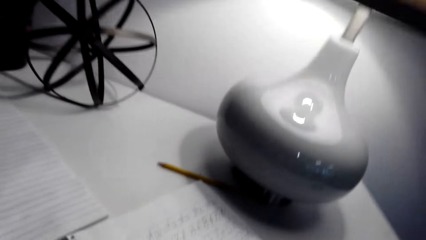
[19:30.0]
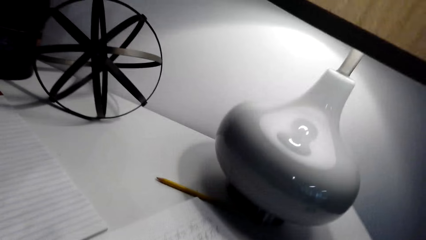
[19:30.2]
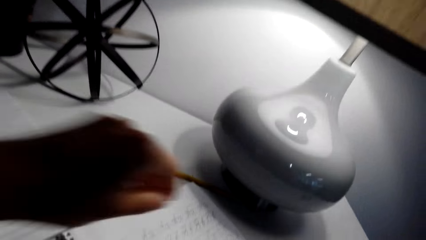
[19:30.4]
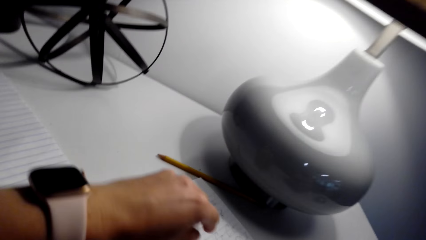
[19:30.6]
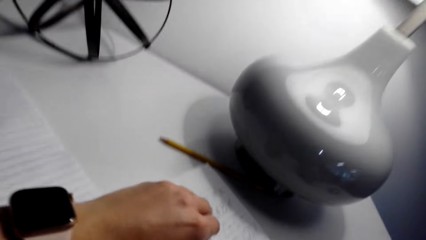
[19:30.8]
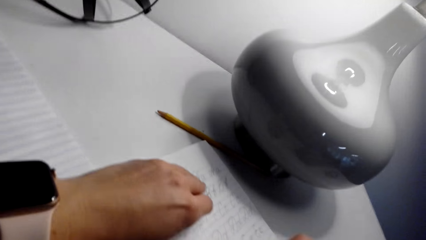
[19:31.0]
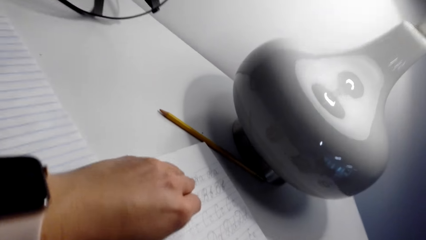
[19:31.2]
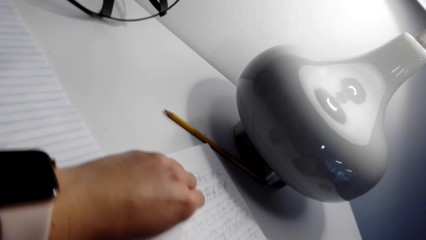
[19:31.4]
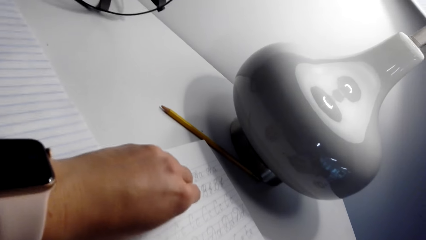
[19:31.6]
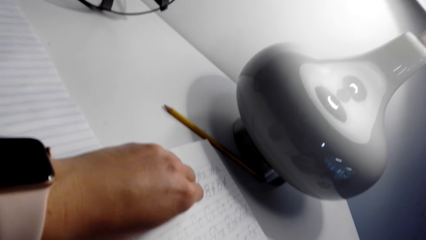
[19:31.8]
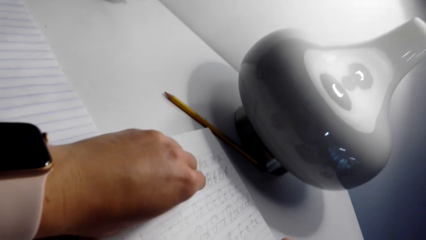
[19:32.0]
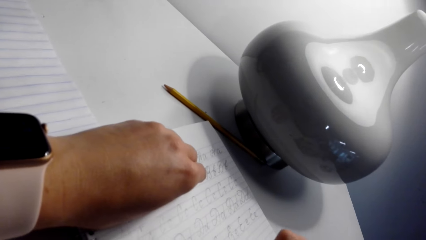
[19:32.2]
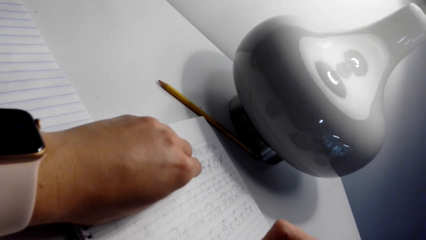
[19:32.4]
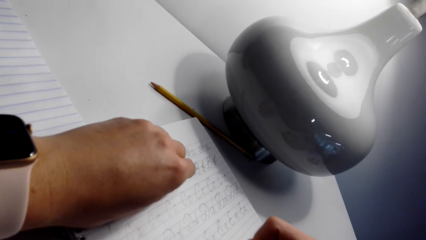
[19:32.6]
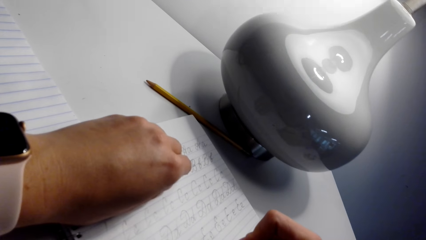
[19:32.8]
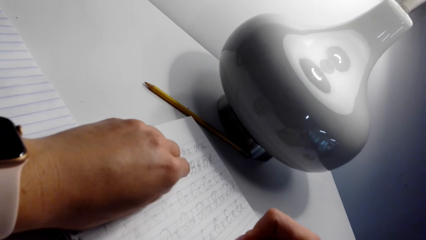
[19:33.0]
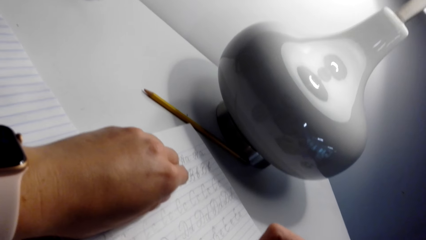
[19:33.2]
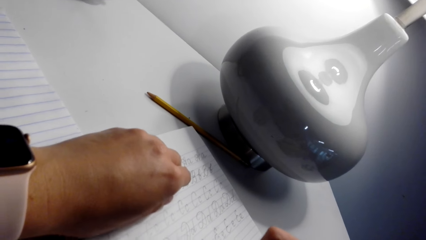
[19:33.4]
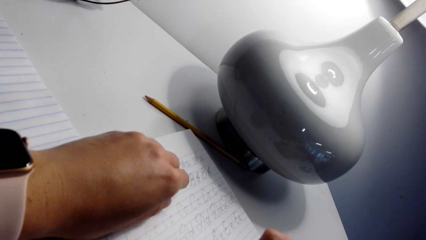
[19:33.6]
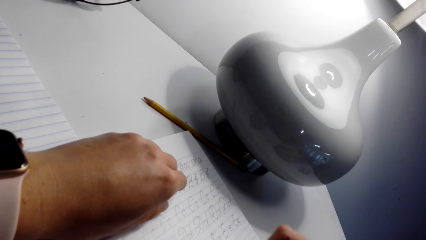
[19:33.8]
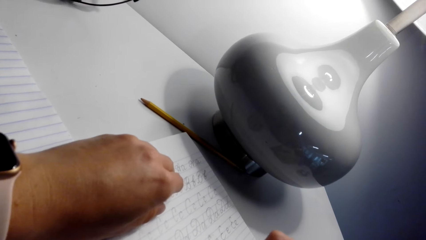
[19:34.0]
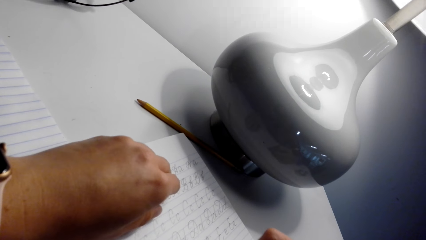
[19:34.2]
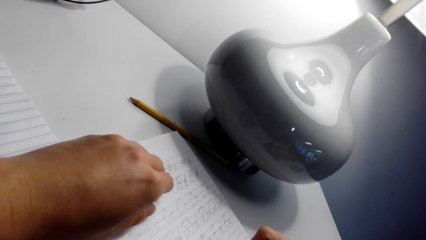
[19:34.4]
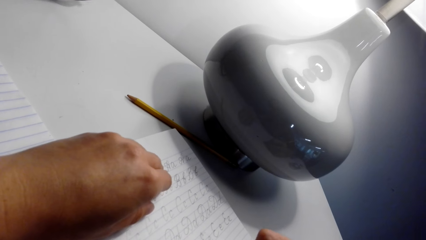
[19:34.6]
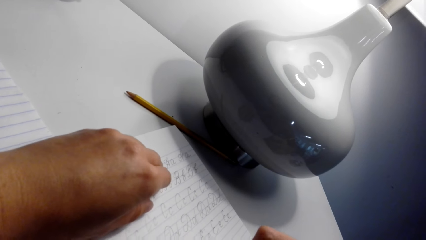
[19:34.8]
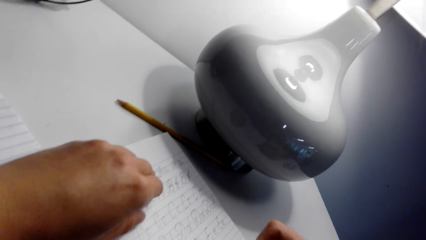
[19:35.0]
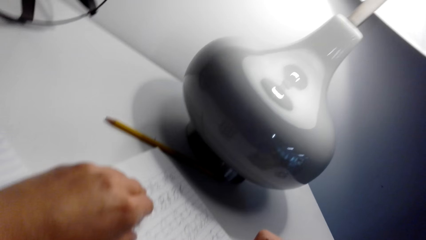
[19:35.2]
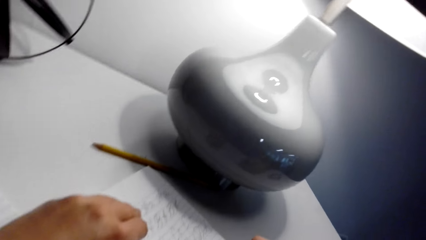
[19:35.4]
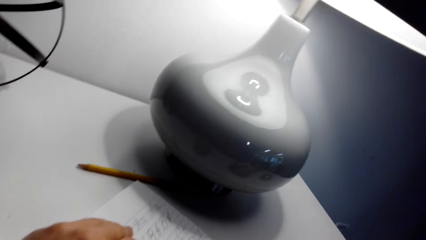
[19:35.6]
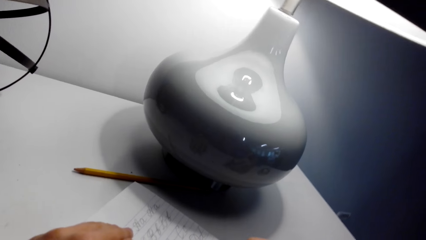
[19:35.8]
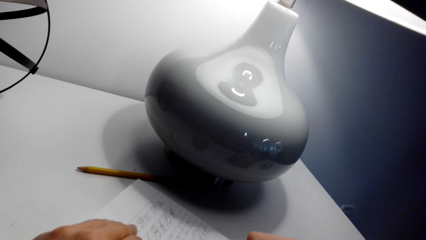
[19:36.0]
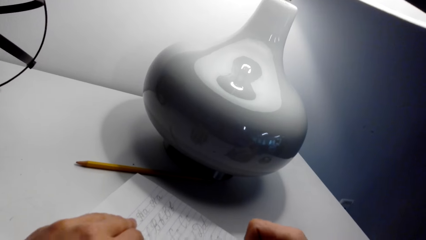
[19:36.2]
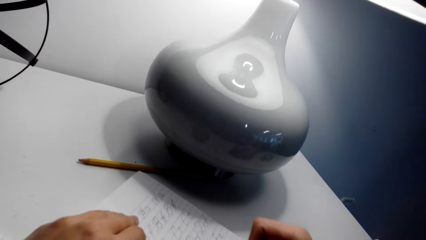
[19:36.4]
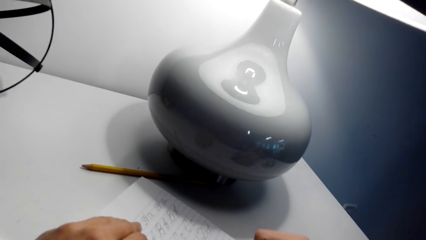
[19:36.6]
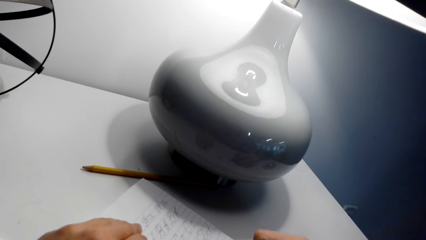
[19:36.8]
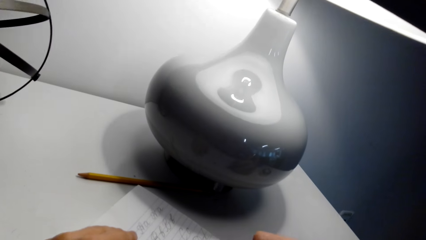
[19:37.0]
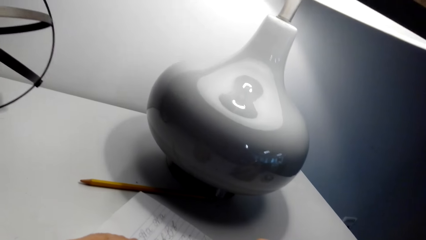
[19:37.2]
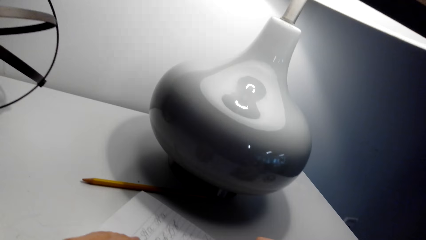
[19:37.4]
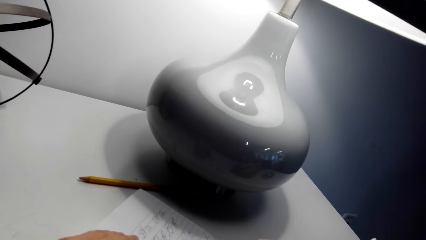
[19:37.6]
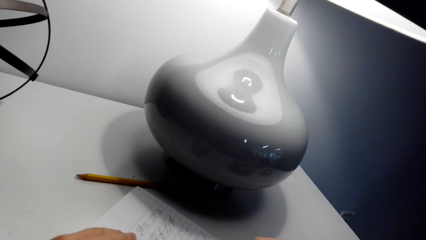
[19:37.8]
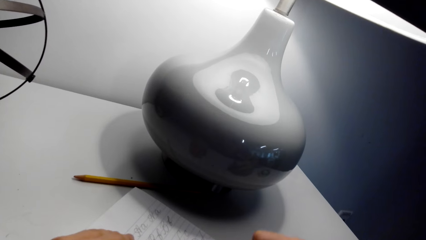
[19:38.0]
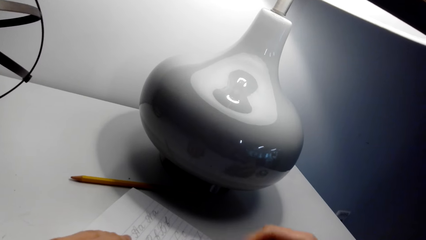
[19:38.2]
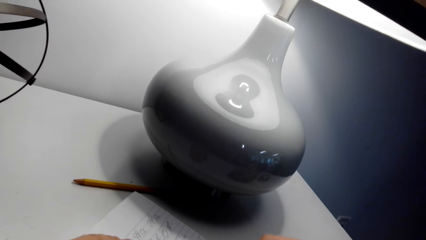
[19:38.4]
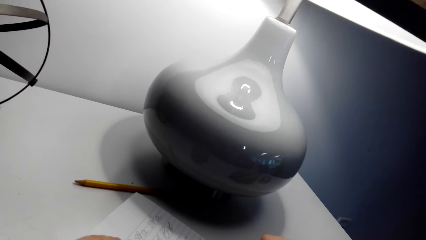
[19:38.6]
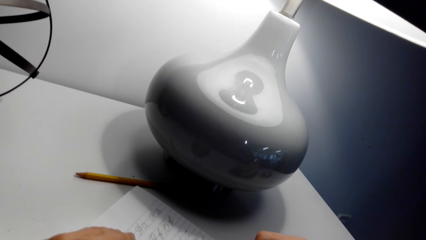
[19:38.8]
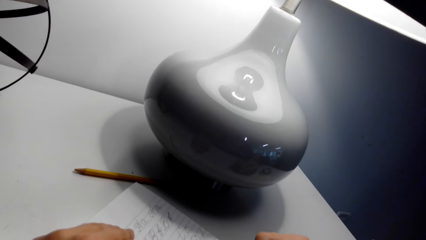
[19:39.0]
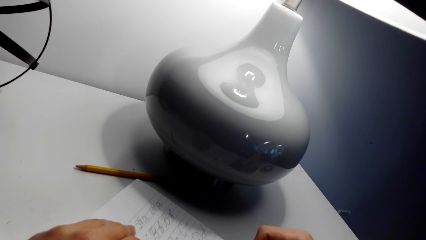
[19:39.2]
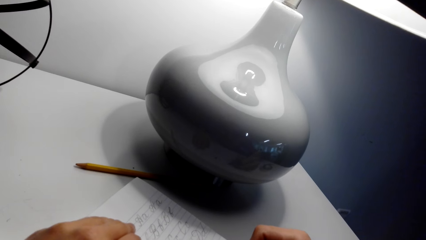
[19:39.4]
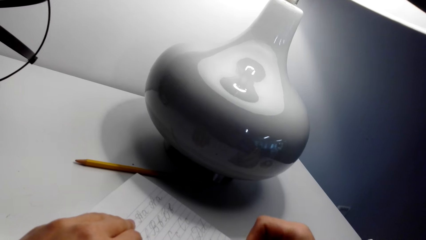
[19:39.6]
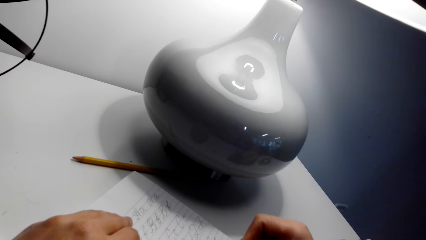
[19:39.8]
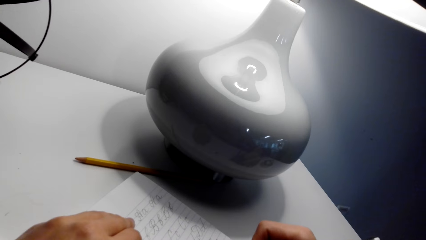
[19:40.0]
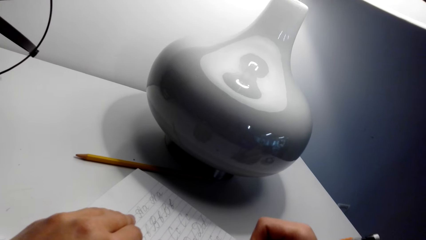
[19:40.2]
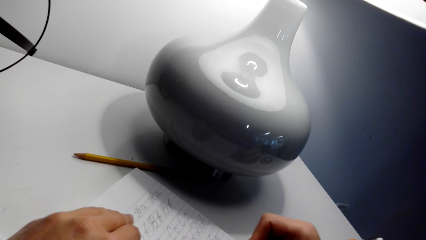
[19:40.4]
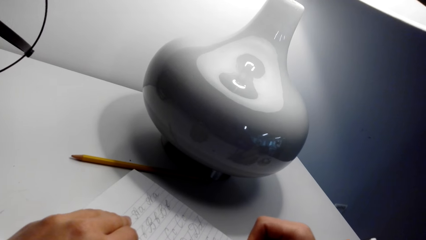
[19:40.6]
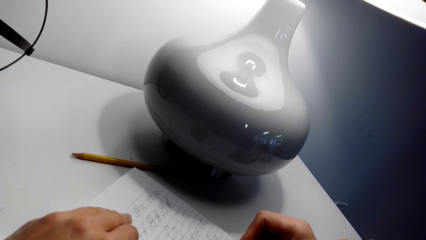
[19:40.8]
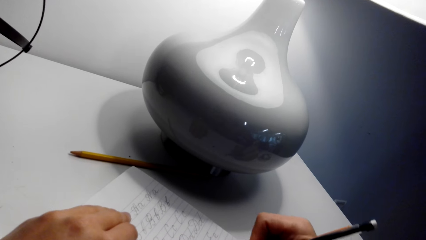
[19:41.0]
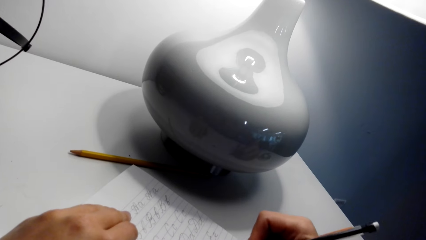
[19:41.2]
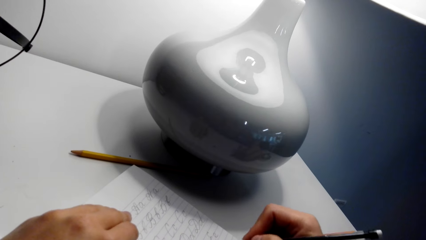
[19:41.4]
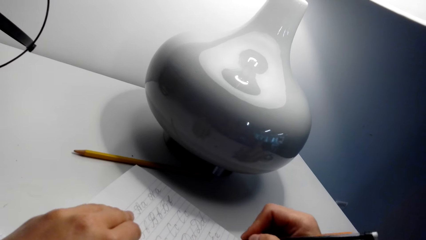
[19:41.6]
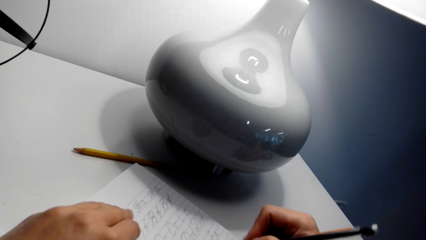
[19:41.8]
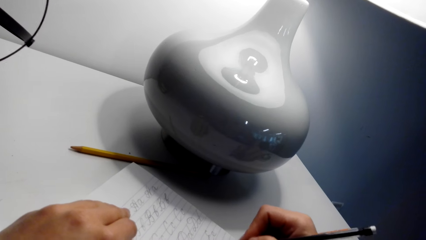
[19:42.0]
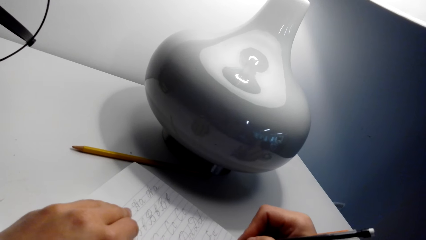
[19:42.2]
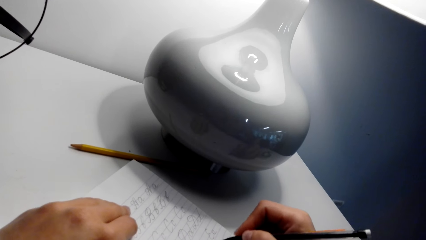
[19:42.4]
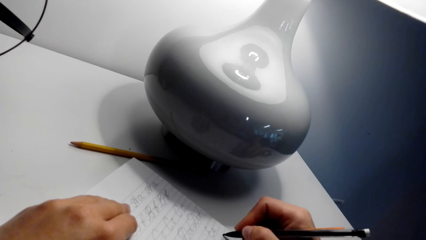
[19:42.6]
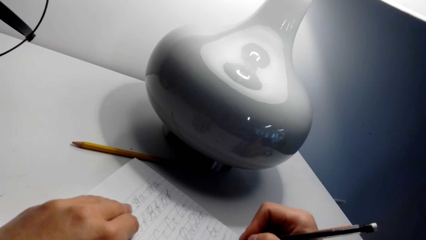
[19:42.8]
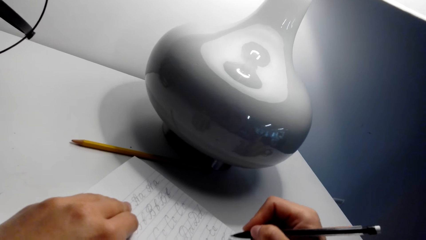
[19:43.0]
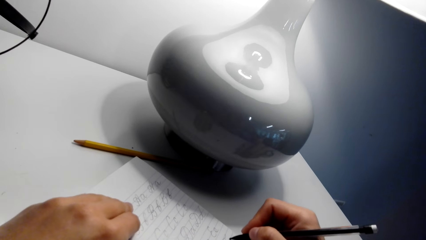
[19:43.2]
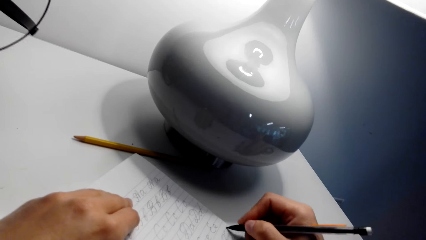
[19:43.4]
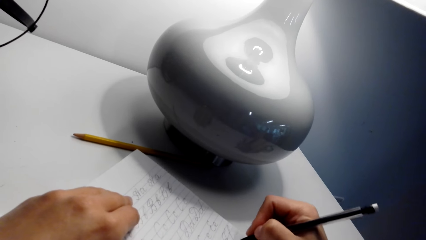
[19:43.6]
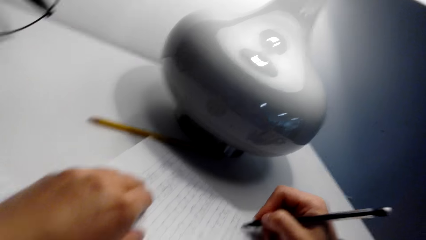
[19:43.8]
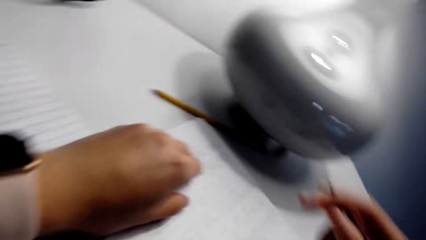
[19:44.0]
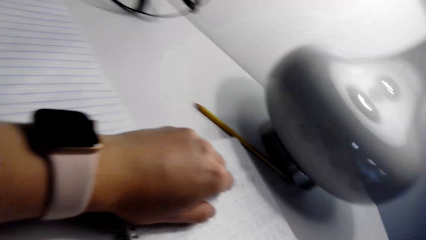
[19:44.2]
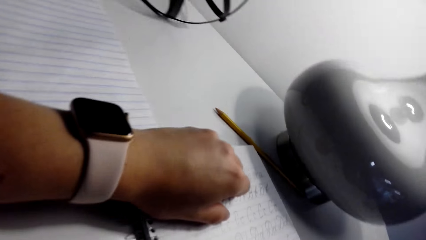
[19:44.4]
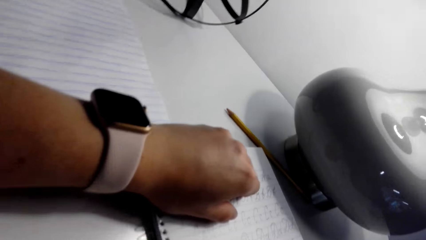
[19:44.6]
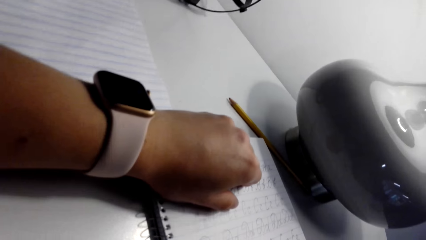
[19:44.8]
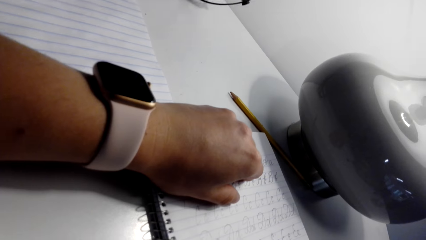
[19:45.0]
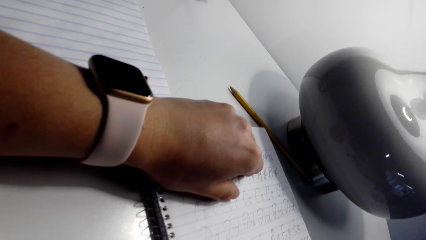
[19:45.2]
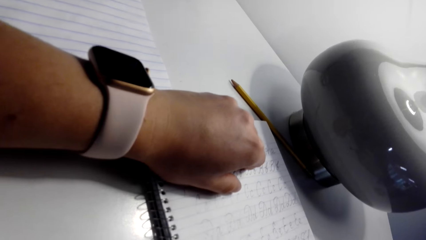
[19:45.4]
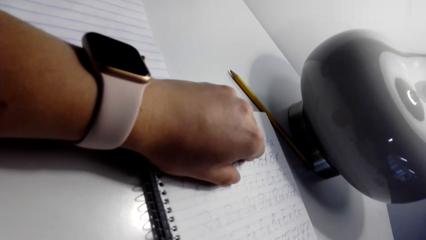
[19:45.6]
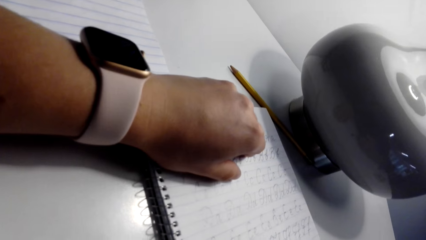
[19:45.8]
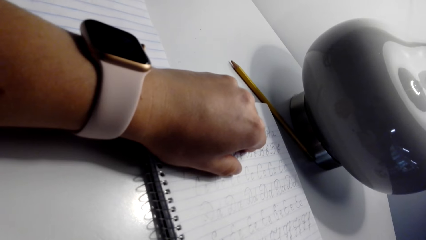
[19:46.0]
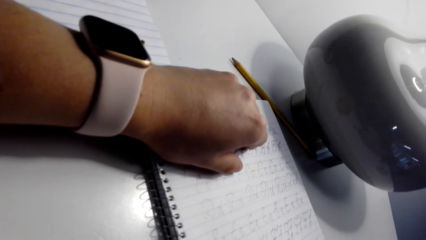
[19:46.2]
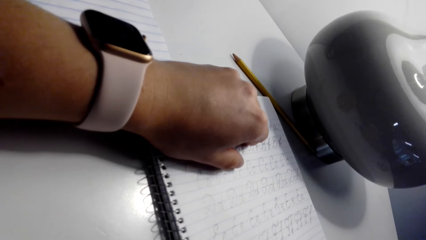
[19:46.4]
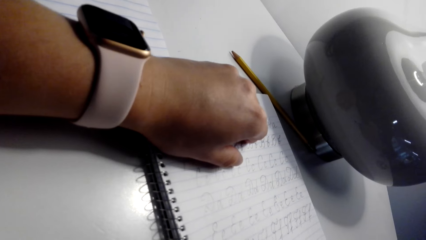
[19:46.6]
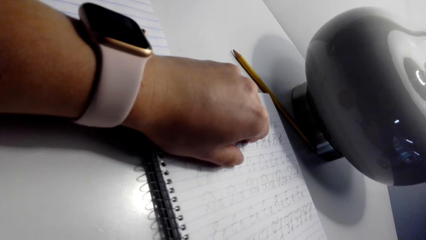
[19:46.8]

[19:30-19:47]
The camera wearer looks around and puts a hand on the notebook. The person talks with the camera wearer. The camera wearer writes on the notebook with a pen. They look around. The person talks with the camera wearer. The camera wearer writes on the notebook with a pen. They look around.
